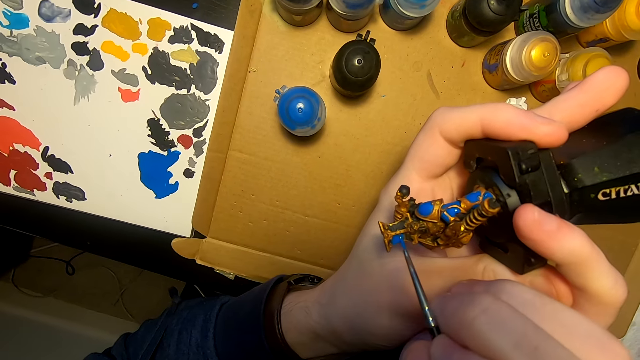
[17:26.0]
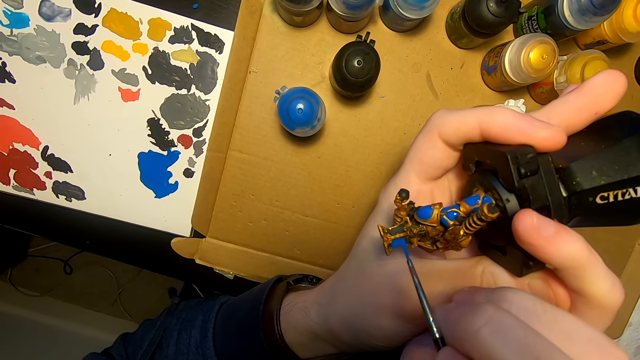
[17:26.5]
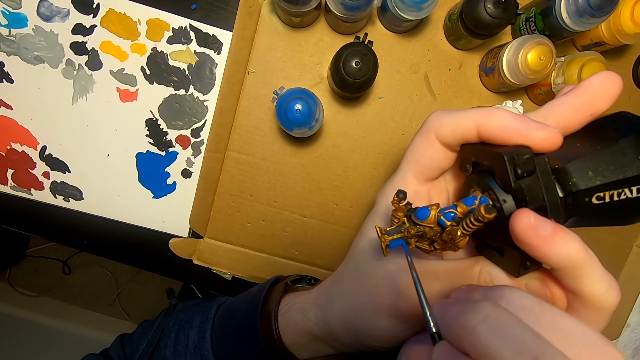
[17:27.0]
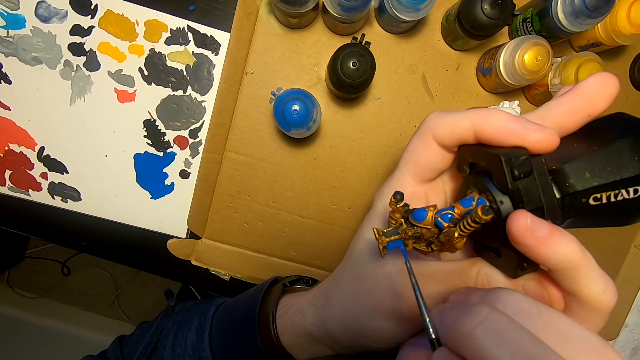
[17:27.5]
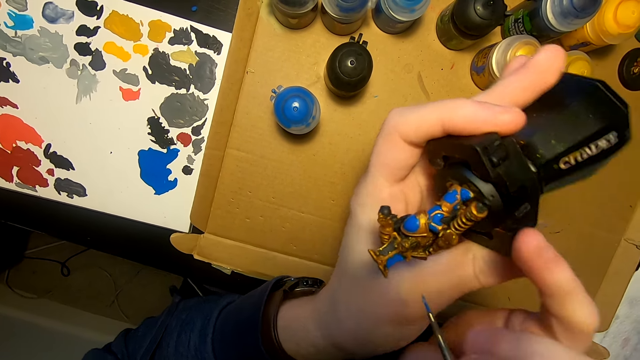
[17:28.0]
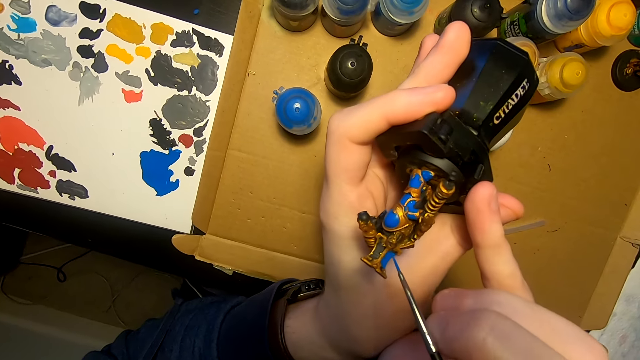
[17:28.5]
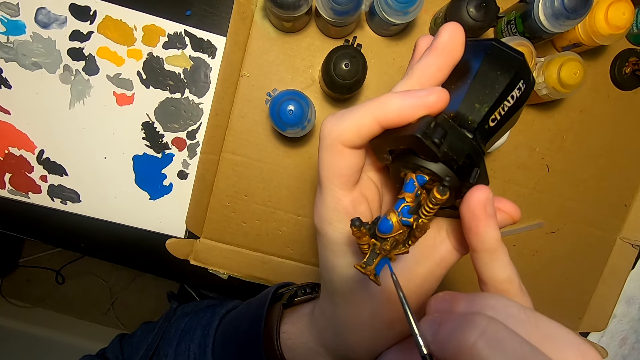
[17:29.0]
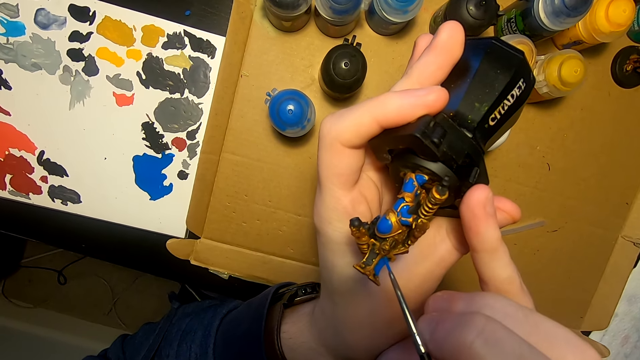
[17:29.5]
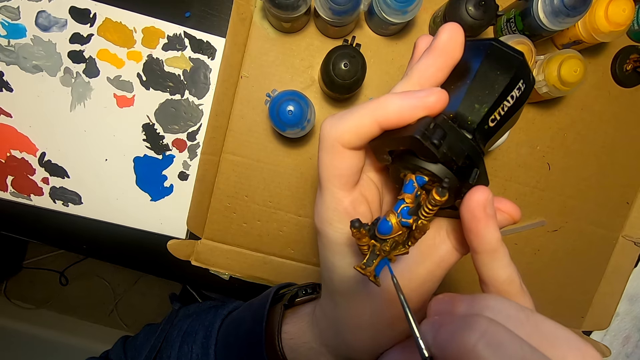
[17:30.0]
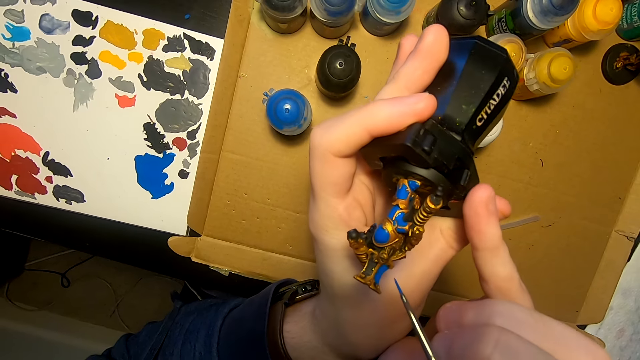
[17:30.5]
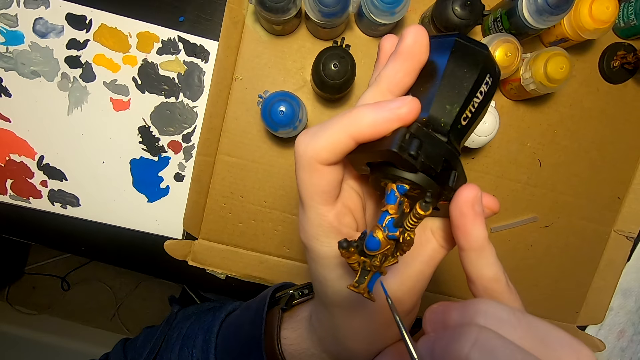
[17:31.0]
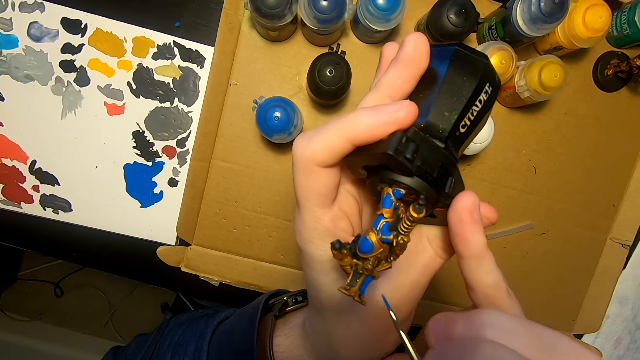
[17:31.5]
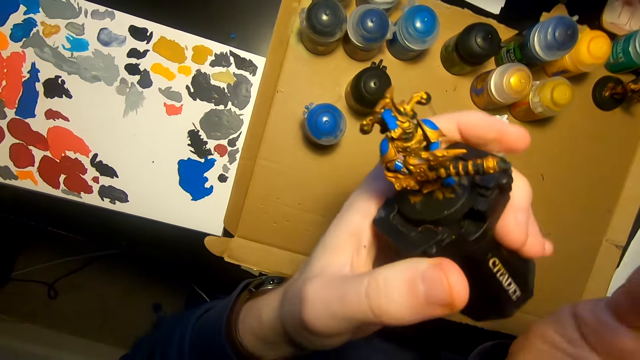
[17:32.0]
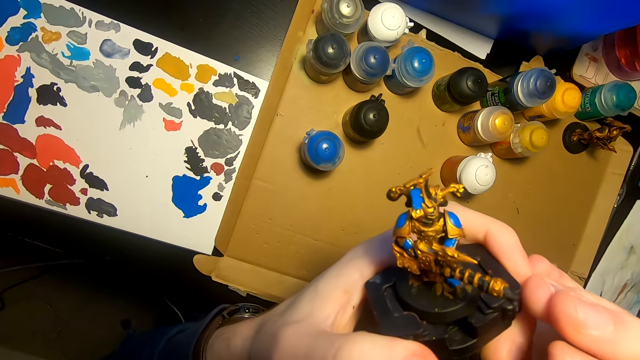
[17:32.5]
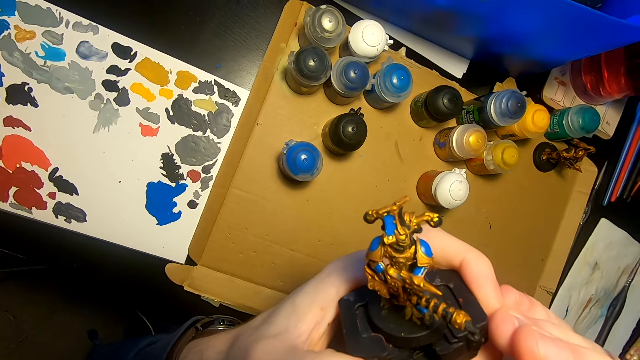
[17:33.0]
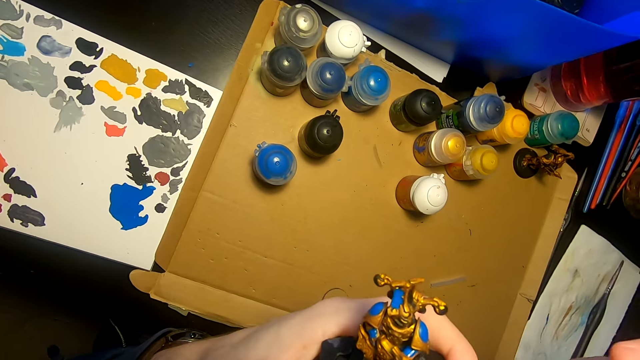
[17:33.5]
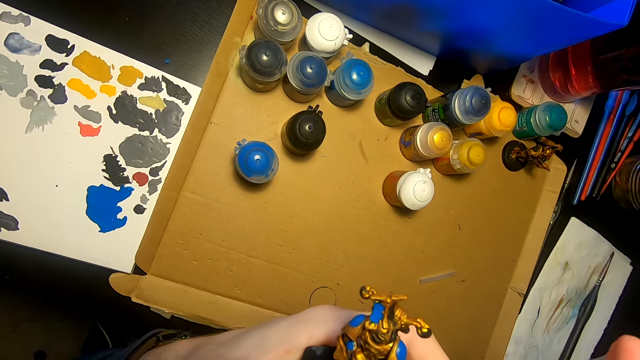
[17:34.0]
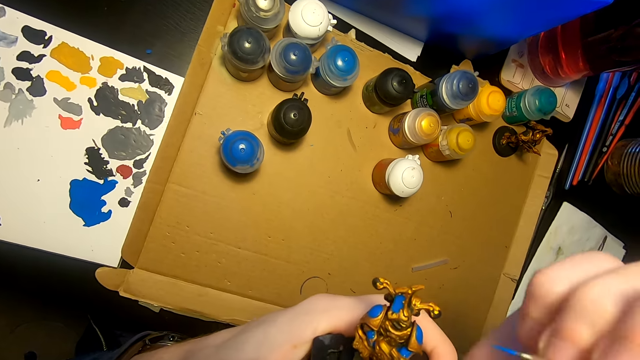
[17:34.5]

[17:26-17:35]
The camera wearer turns something.

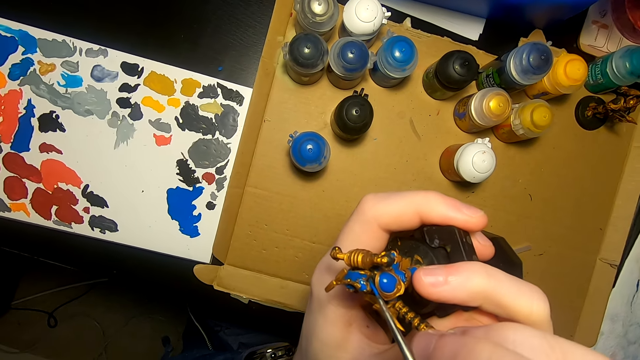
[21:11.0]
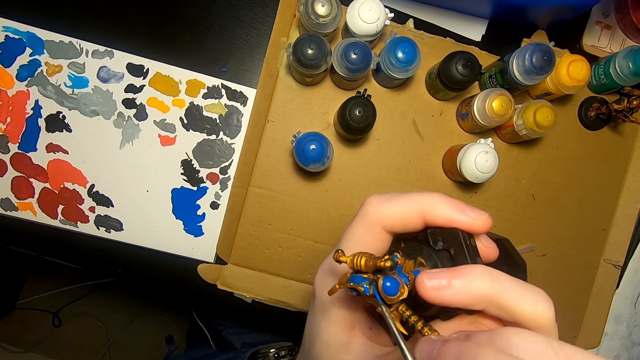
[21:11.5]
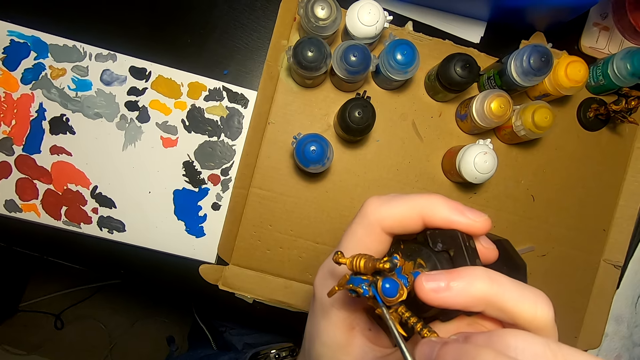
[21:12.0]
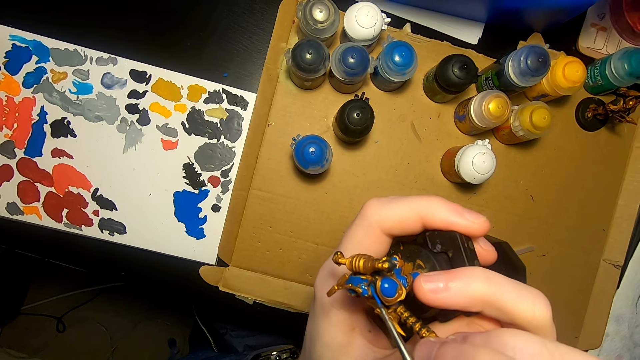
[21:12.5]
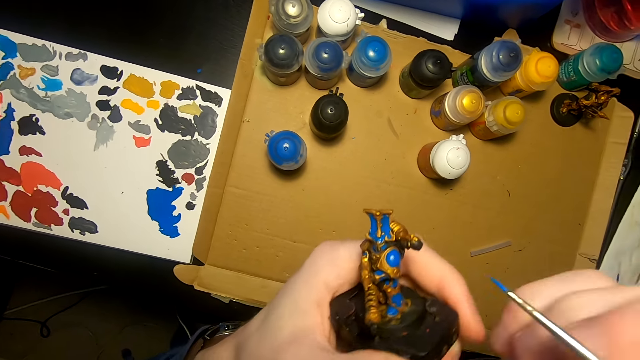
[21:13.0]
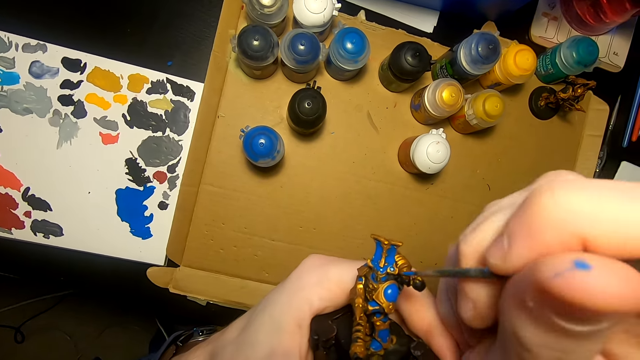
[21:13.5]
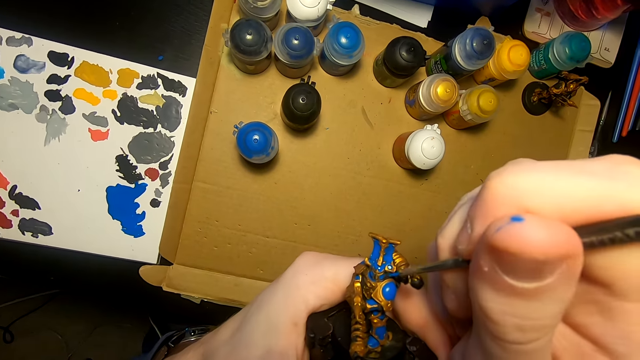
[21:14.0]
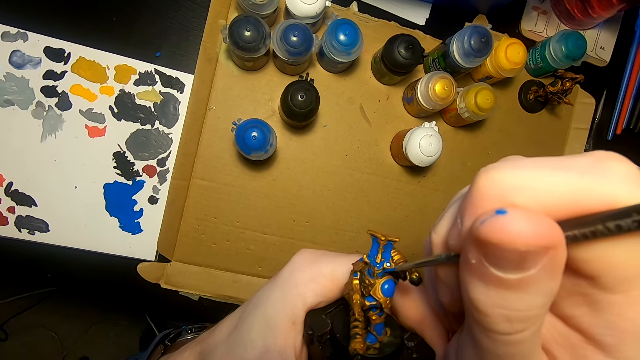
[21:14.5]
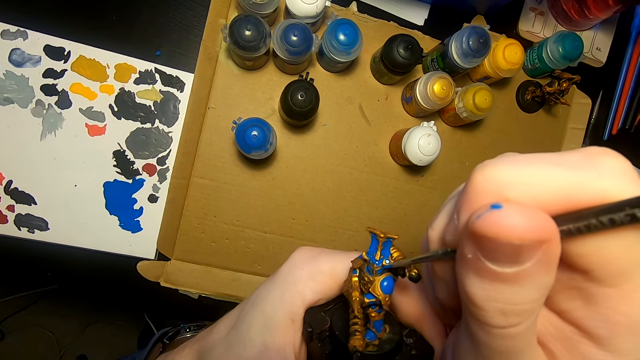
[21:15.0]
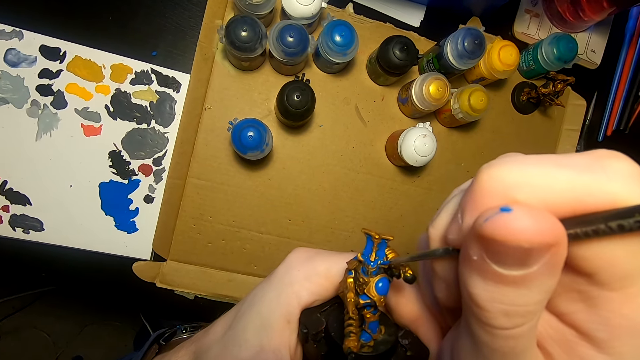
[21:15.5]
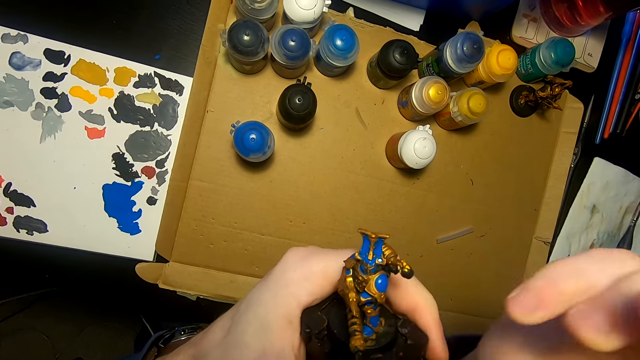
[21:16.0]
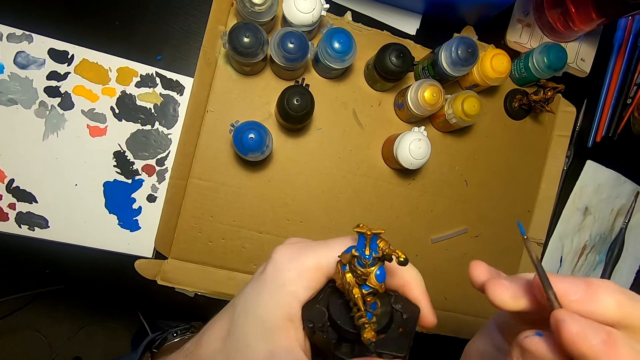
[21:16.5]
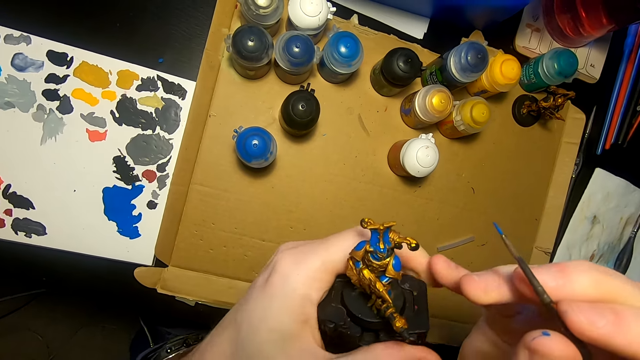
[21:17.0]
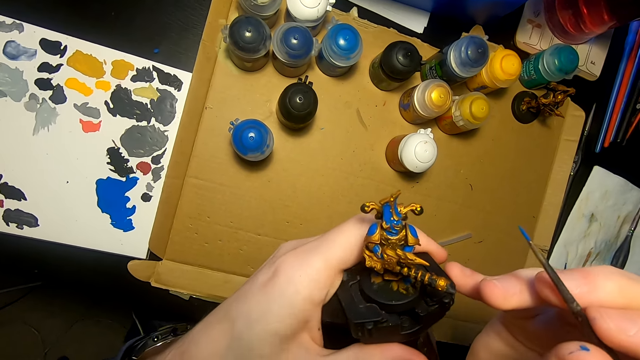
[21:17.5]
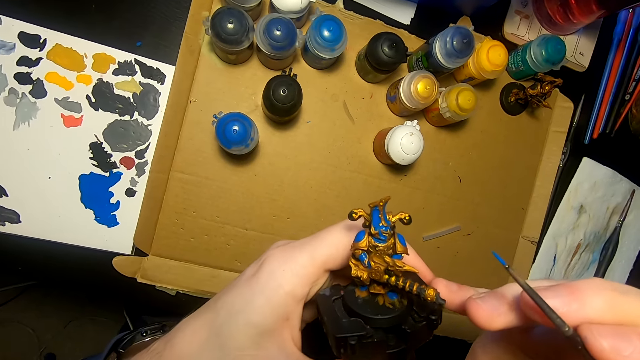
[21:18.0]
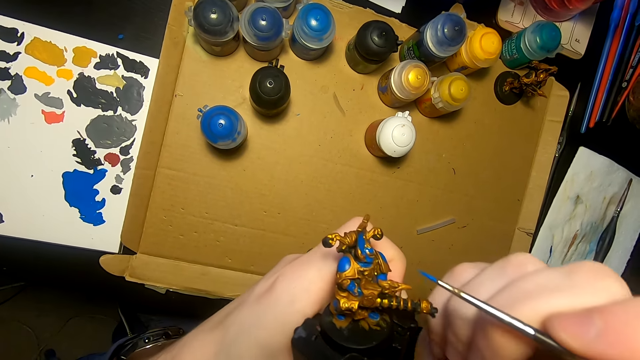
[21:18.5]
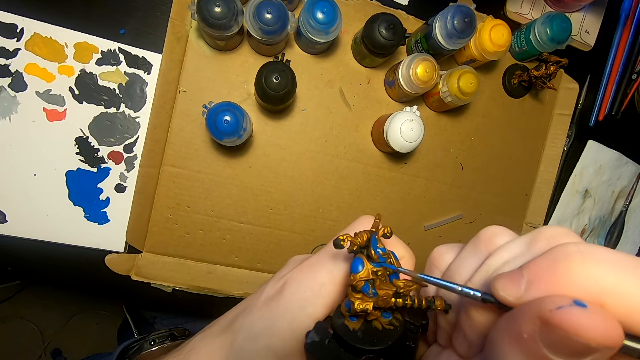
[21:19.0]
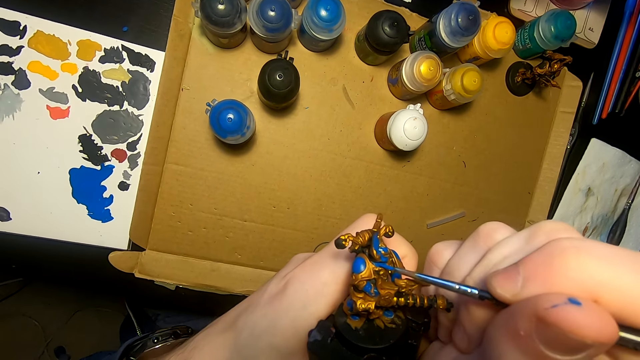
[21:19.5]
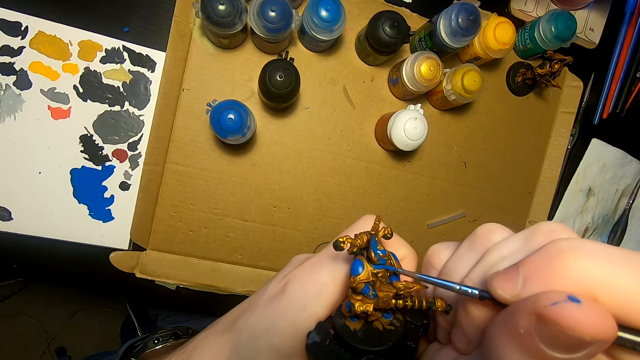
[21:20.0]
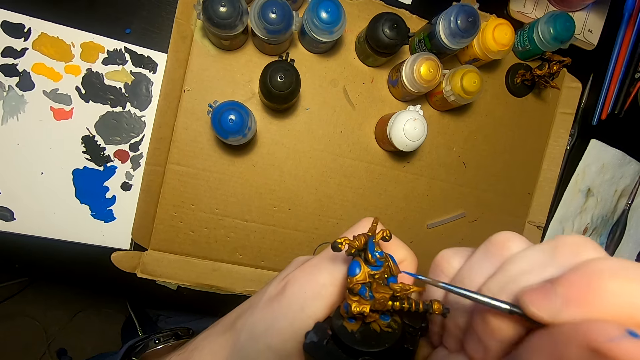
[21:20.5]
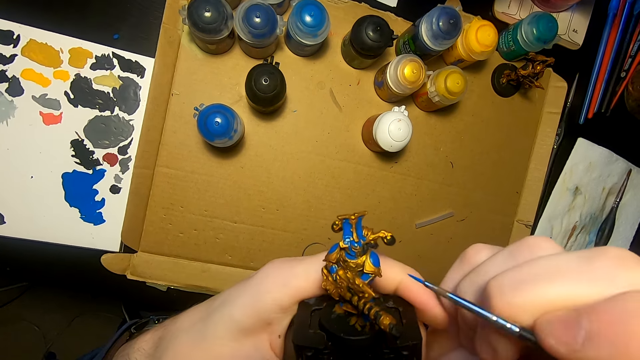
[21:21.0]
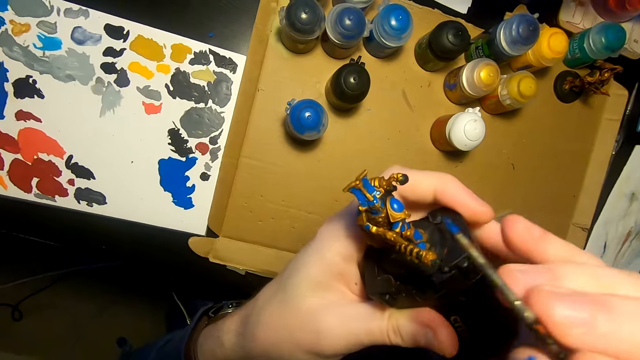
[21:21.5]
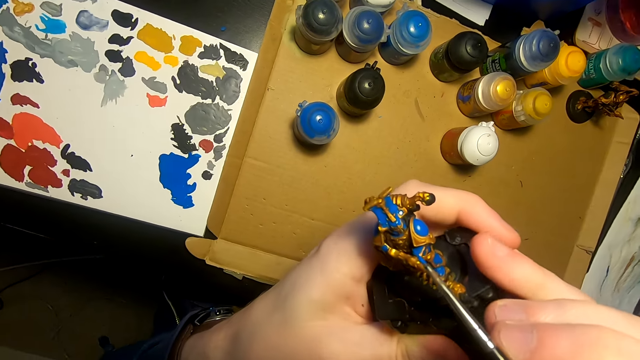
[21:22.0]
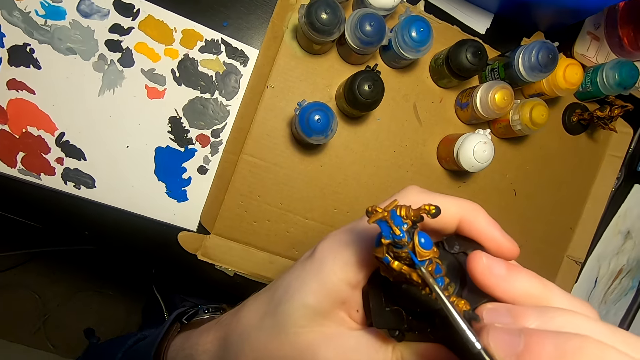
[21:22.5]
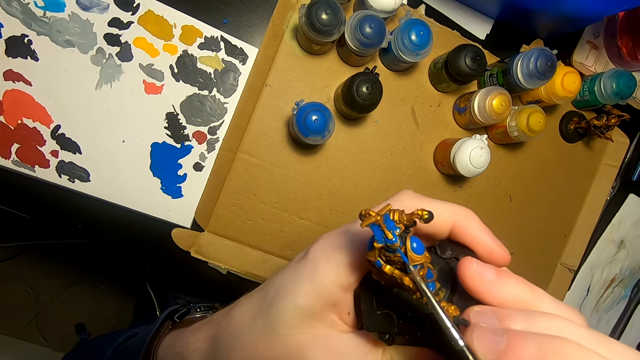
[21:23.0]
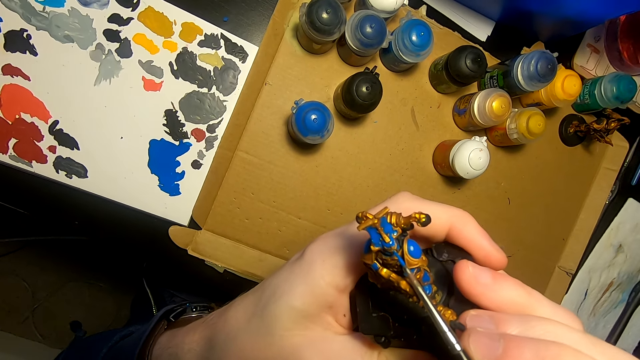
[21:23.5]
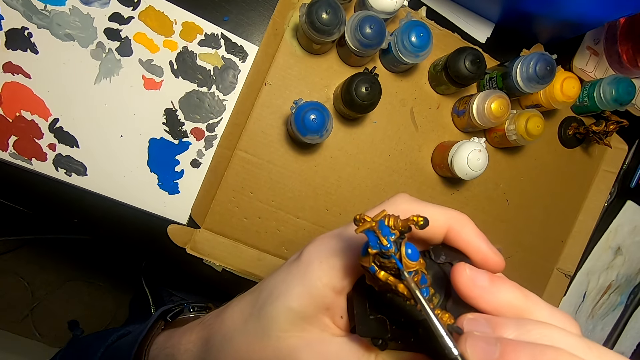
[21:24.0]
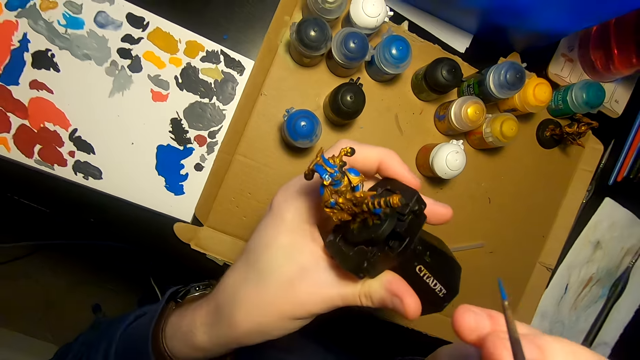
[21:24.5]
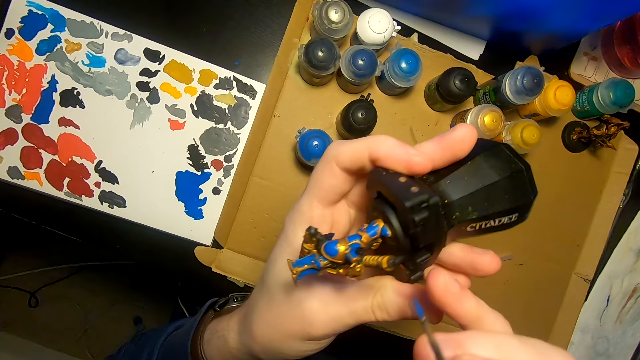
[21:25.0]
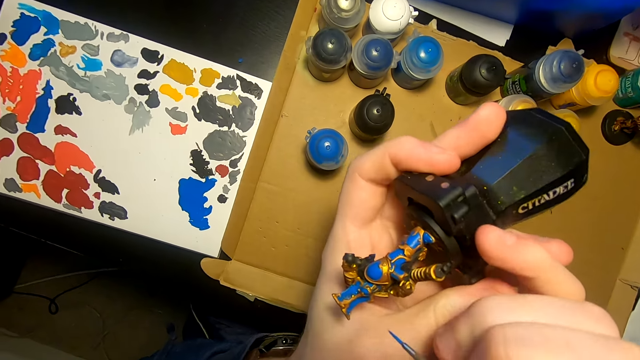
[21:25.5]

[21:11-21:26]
The camera wearer applies paint on something. They turn something. They apply paint on something. They turn something. They apply paint on something. They turn something.
